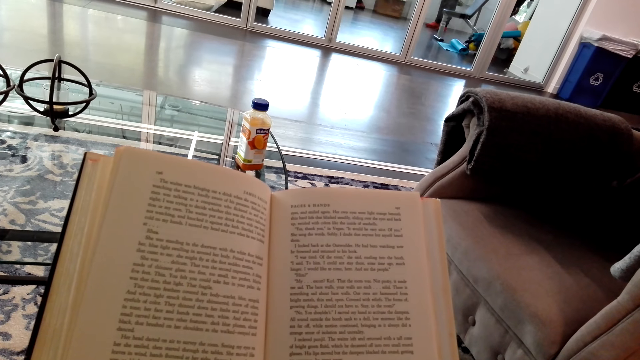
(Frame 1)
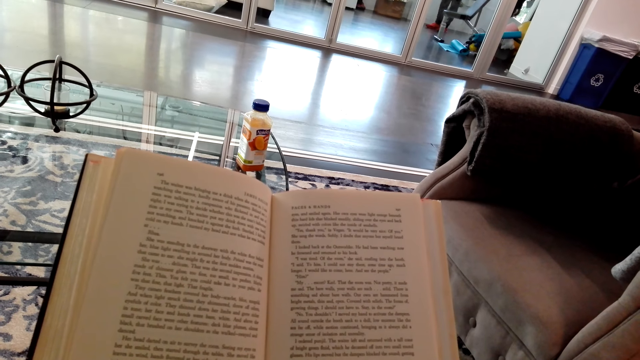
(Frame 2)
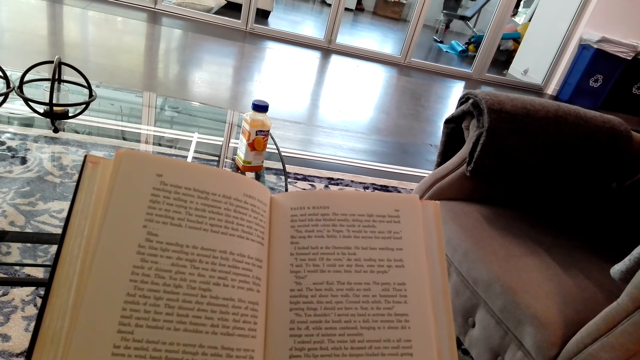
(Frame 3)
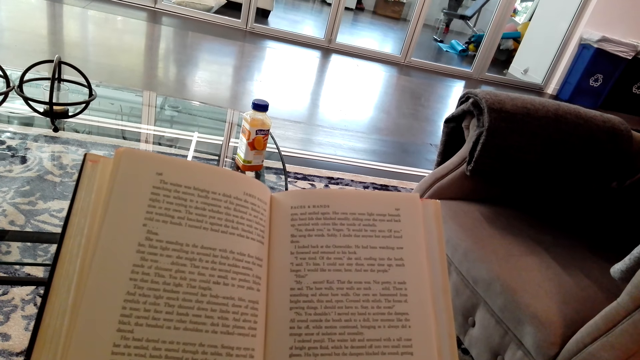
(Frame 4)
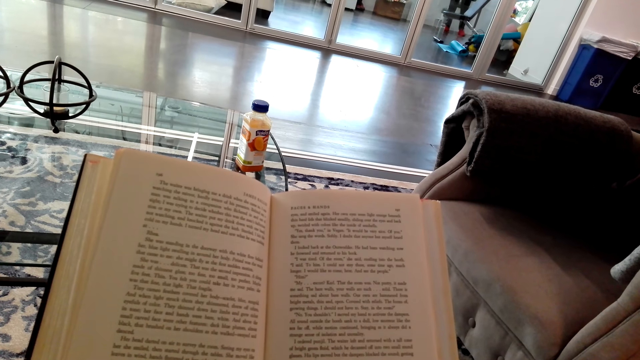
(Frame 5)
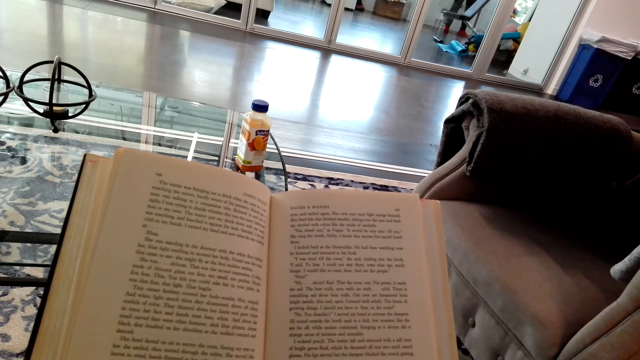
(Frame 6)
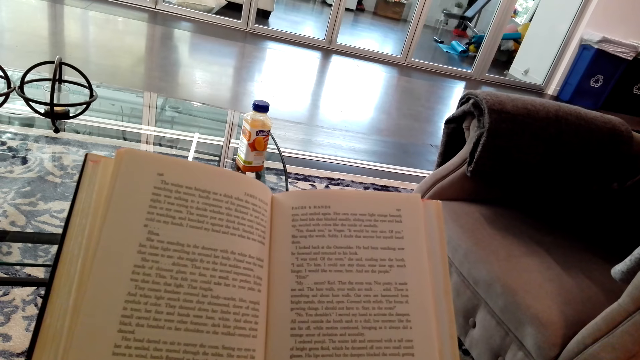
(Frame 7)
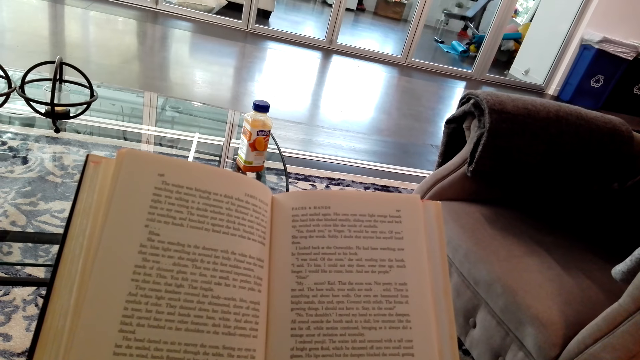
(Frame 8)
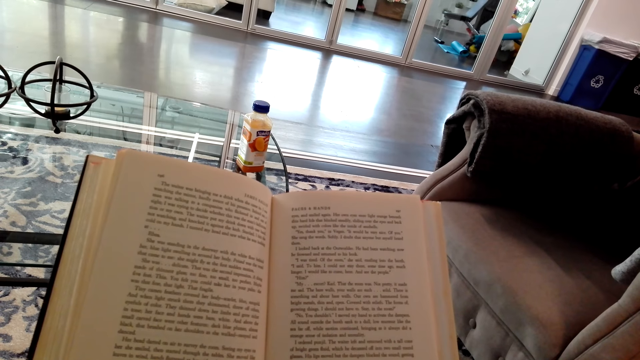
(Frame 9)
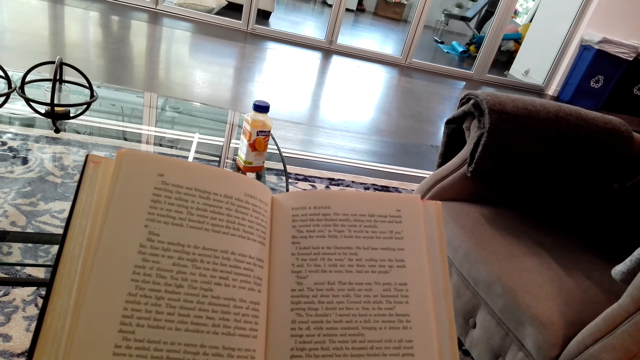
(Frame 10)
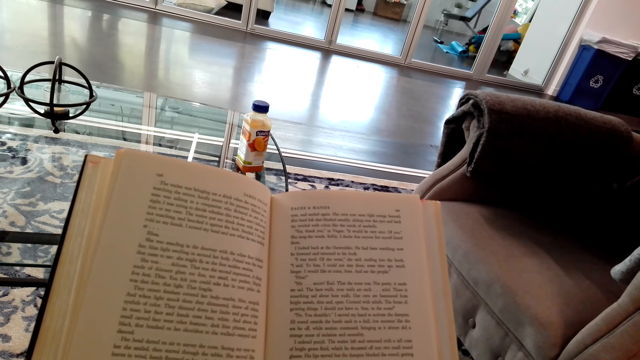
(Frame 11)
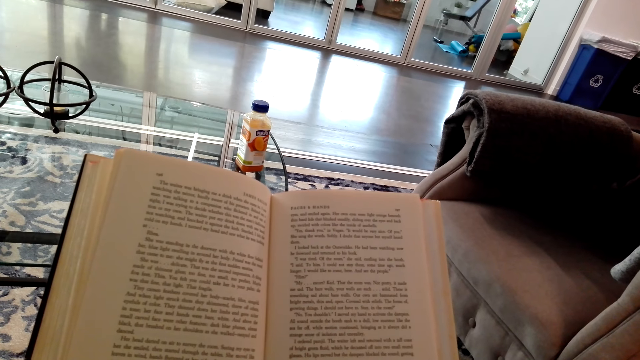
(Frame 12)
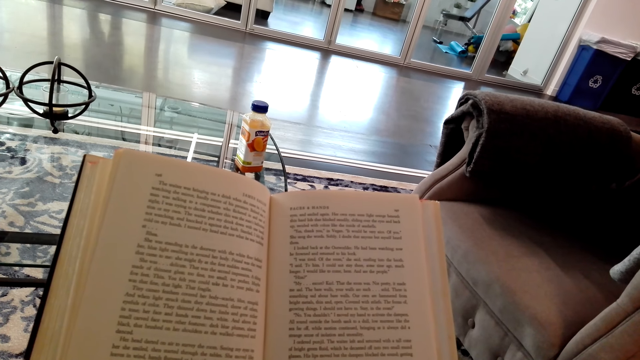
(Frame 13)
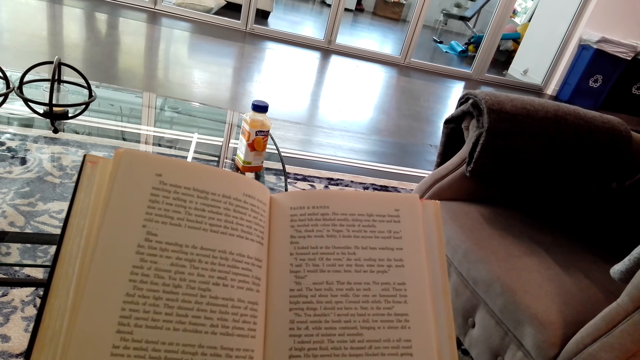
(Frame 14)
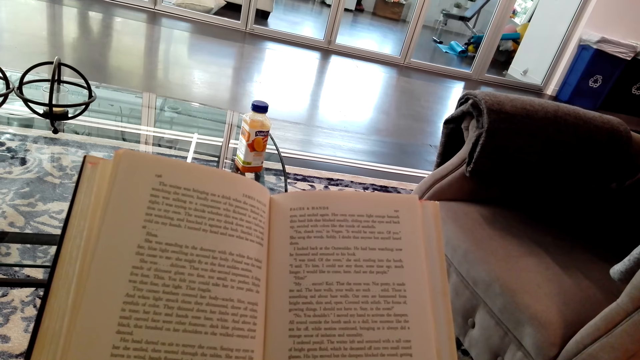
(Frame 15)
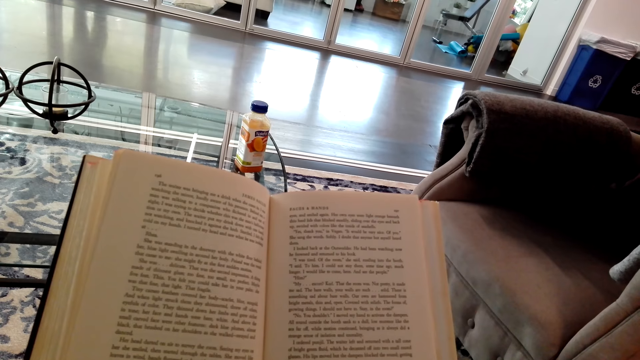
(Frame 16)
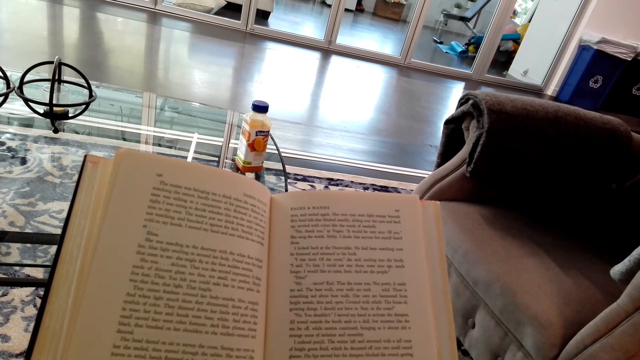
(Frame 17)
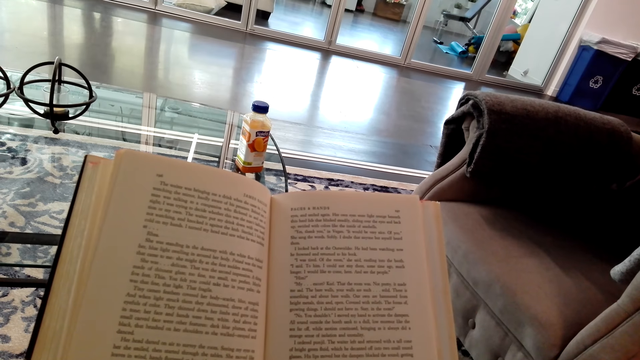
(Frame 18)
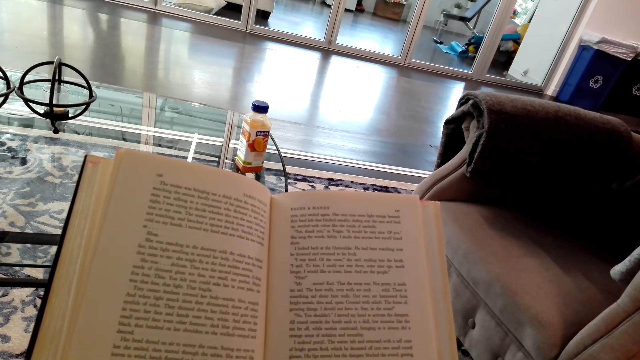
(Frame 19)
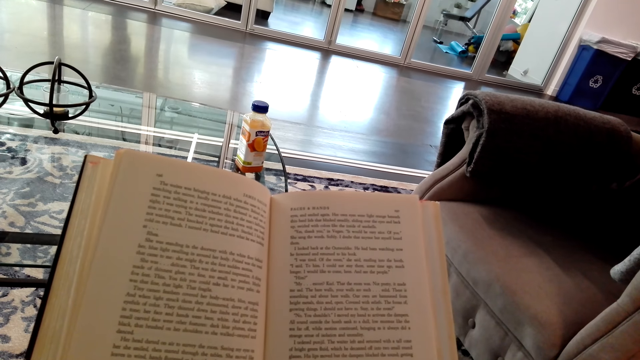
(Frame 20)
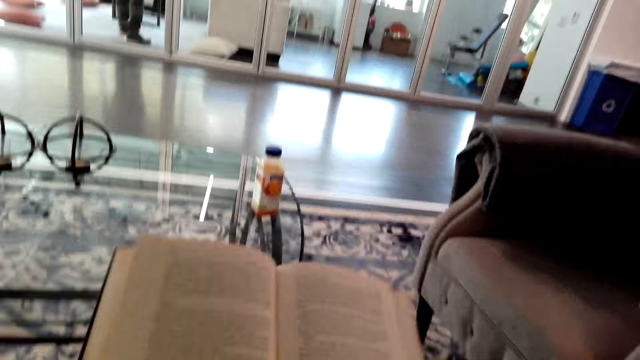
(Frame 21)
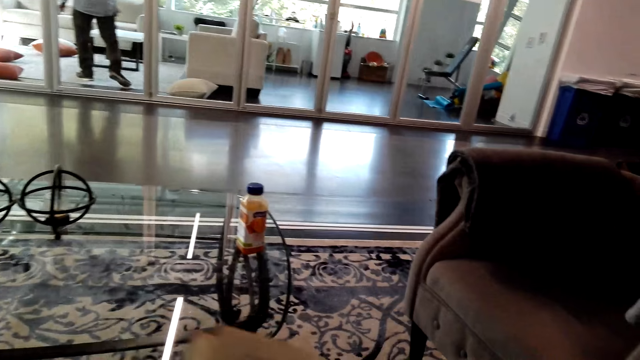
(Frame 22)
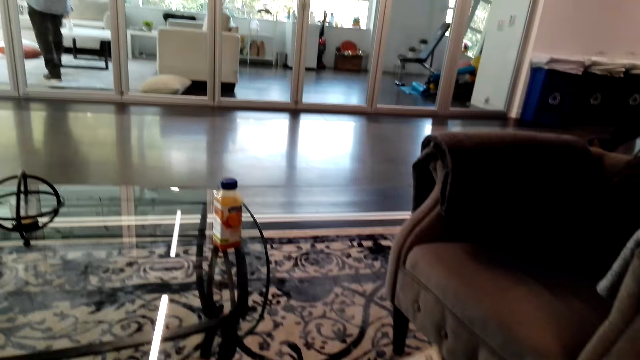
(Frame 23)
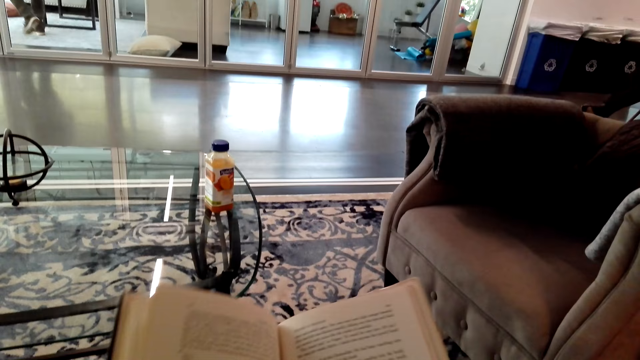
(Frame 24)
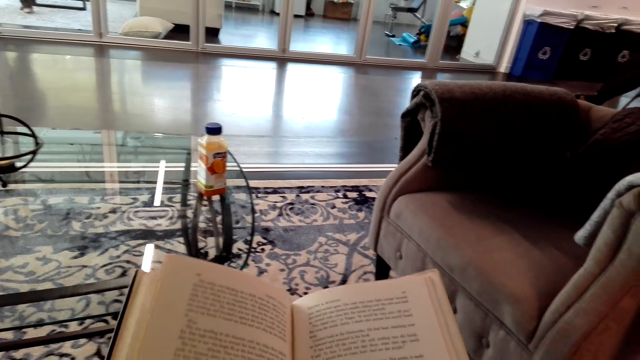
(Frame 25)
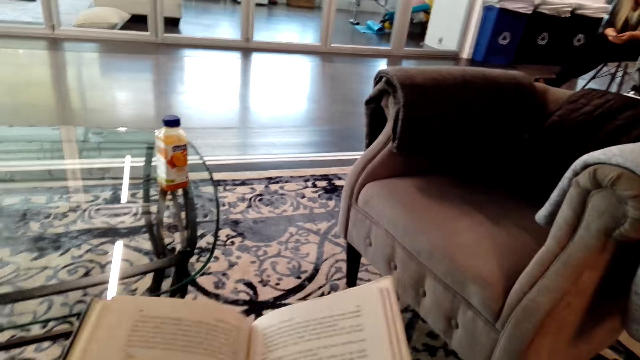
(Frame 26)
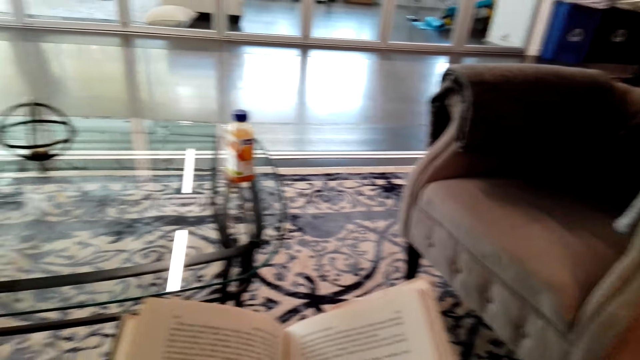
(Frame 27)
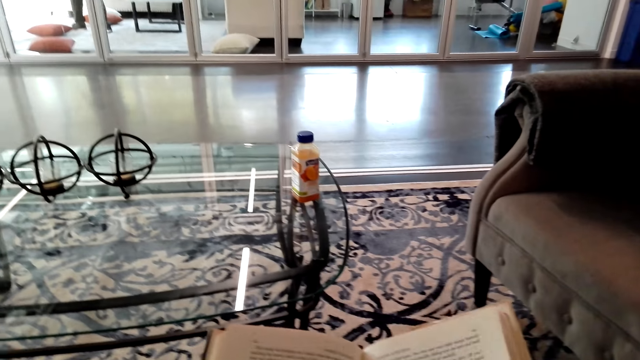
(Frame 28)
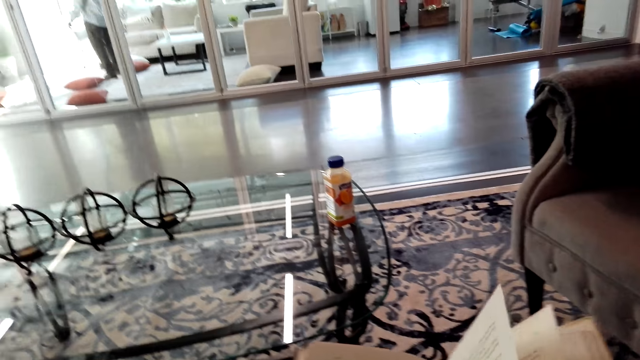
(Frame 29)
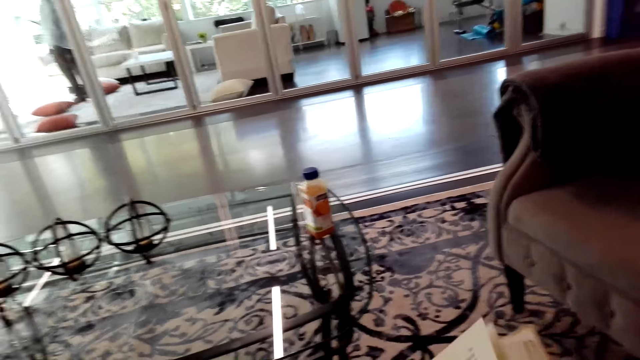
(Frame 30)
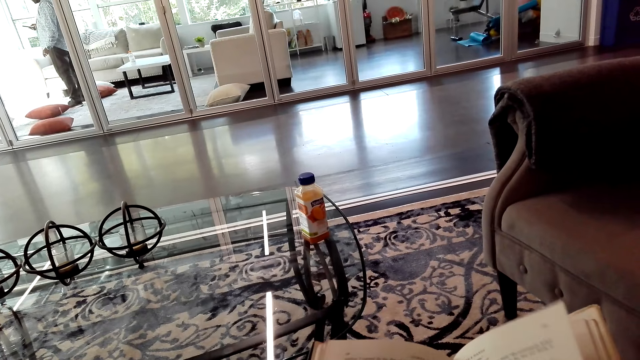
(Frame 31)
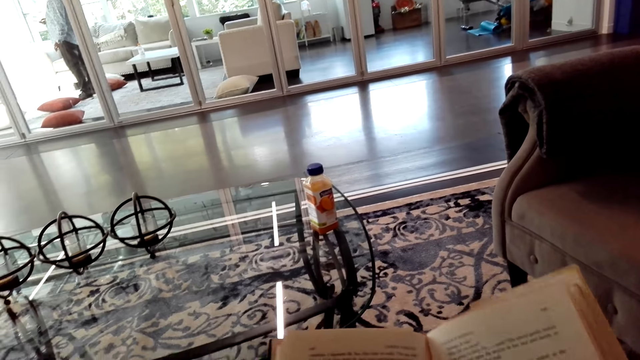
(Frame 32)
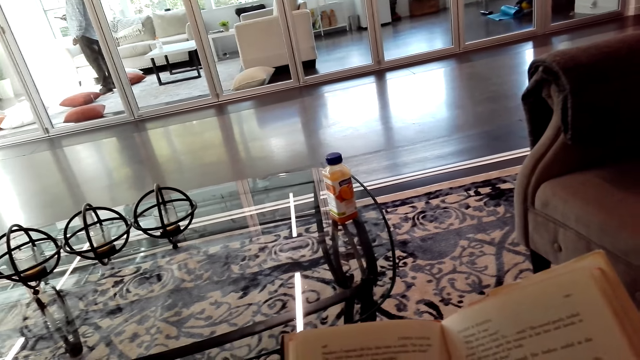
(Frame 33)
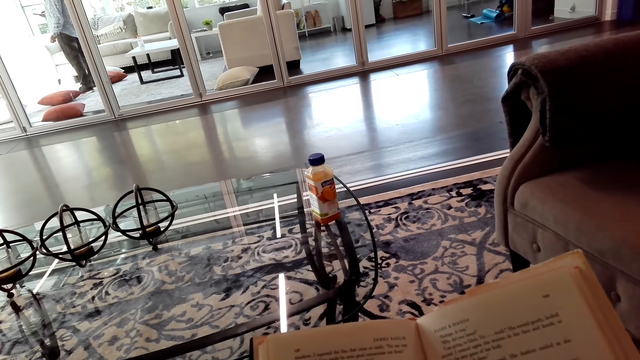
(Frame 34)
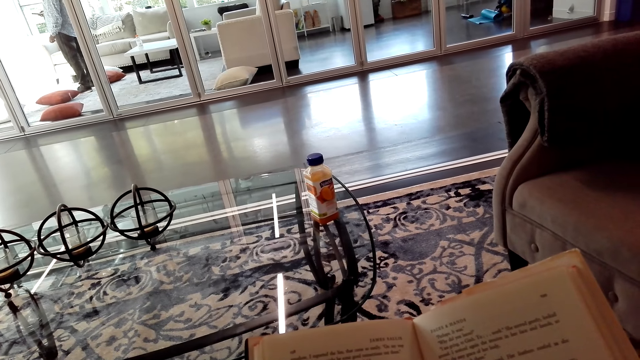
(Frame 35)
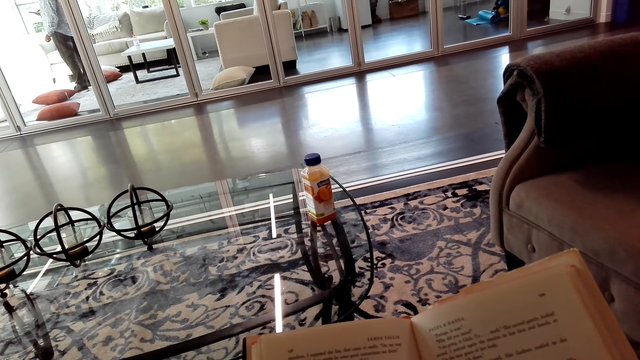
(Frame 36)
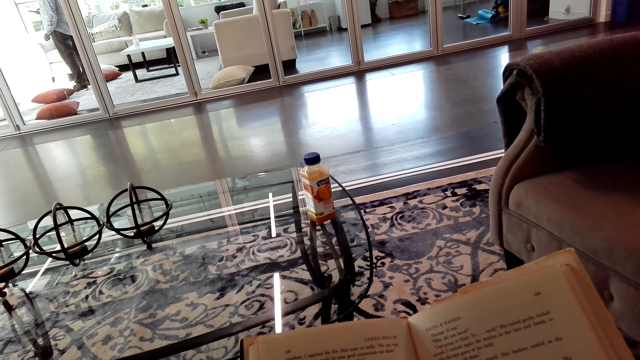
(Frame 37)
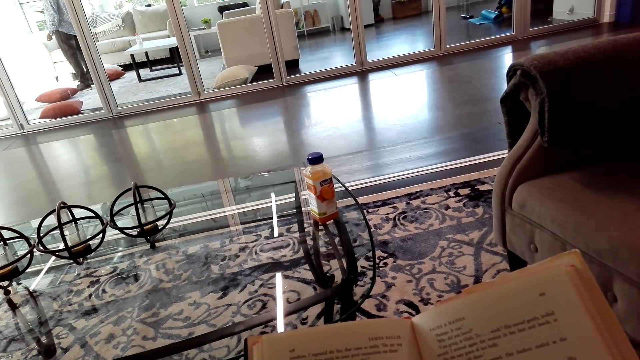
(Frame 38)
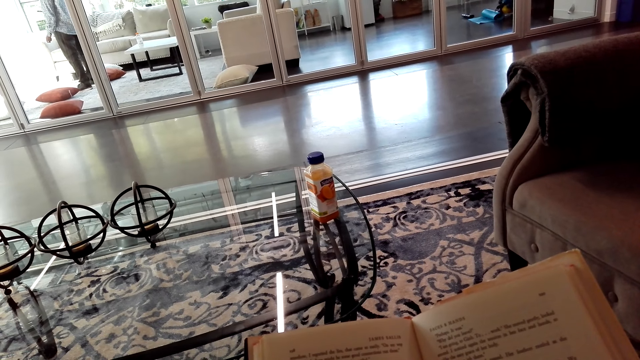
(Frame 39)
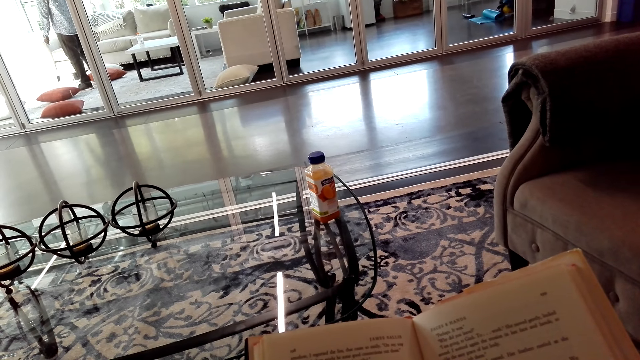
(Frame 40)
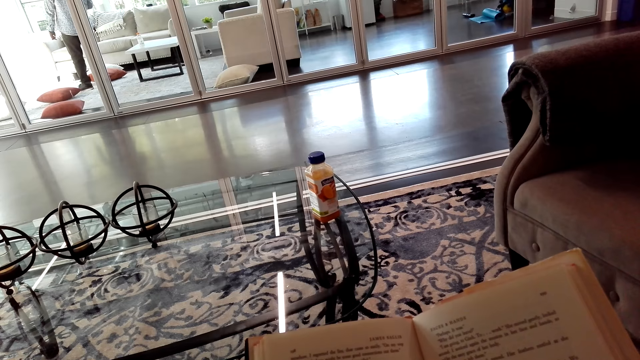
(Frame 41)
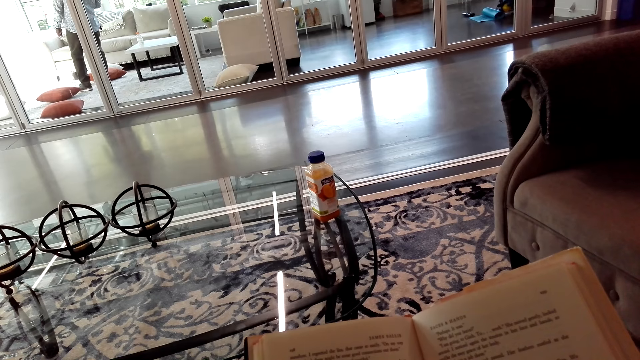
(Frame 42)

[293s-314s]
The camera wearer turns to the side. They hold a book. They turn to the side. They hold the book.
